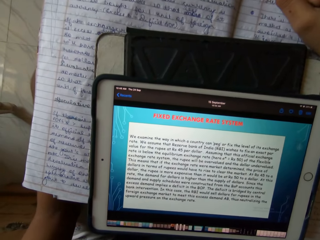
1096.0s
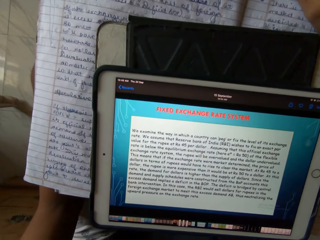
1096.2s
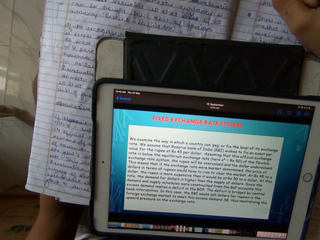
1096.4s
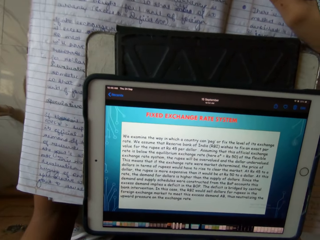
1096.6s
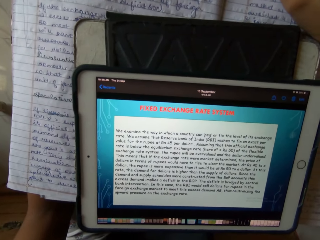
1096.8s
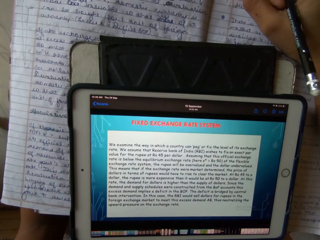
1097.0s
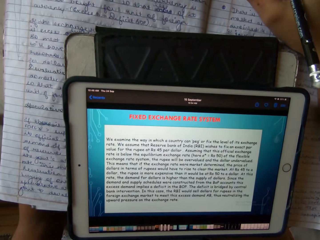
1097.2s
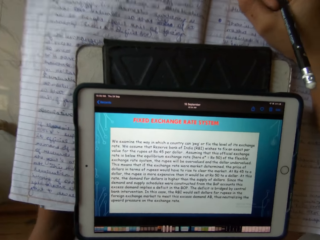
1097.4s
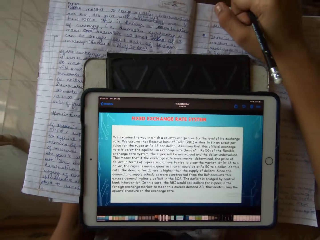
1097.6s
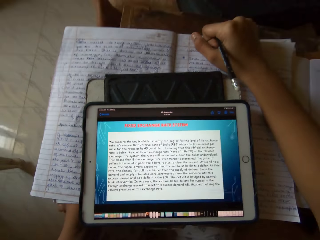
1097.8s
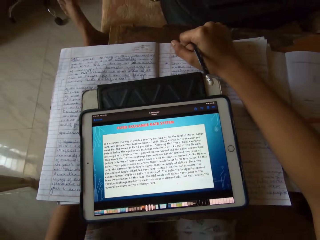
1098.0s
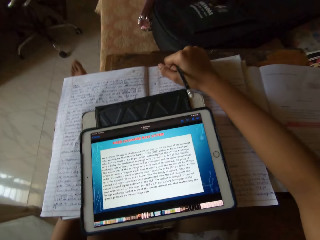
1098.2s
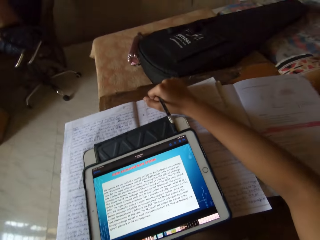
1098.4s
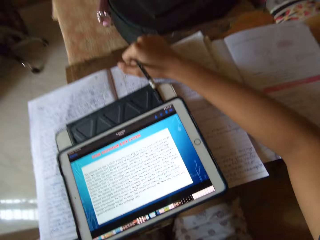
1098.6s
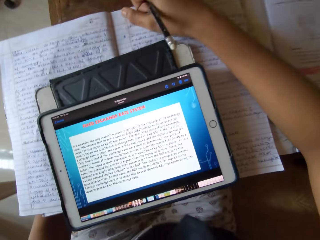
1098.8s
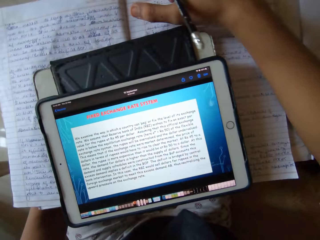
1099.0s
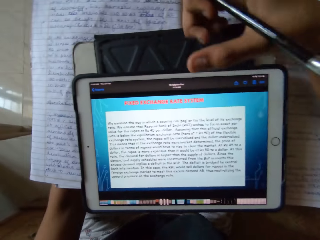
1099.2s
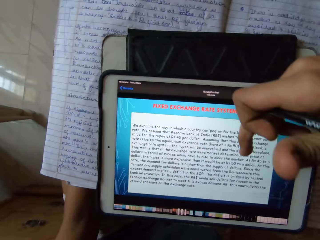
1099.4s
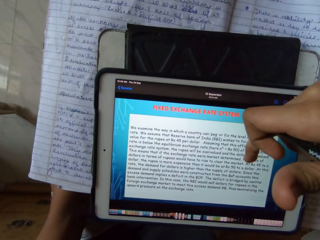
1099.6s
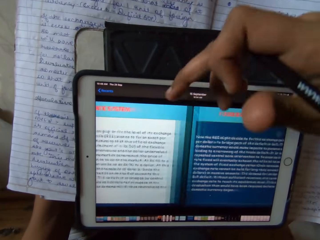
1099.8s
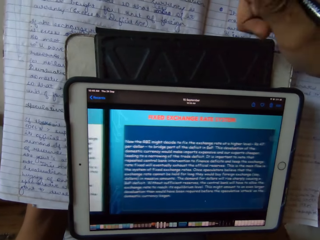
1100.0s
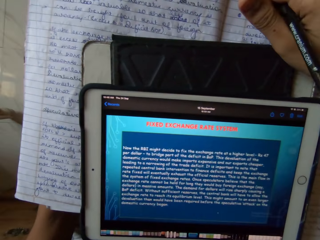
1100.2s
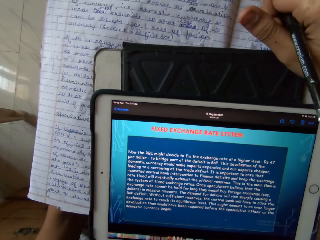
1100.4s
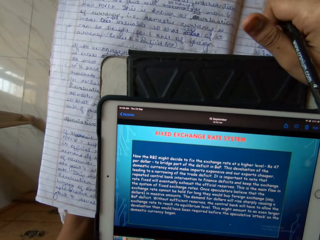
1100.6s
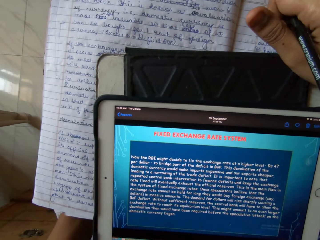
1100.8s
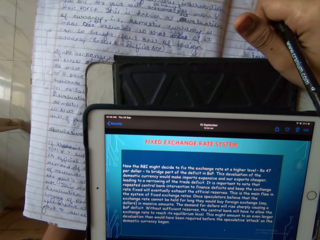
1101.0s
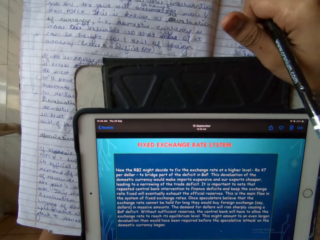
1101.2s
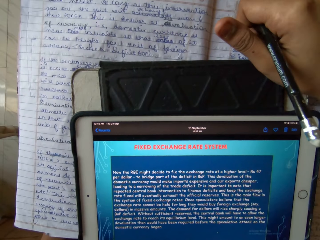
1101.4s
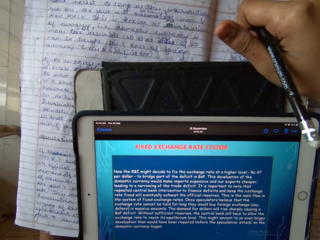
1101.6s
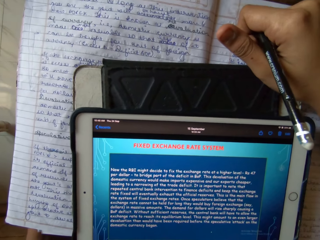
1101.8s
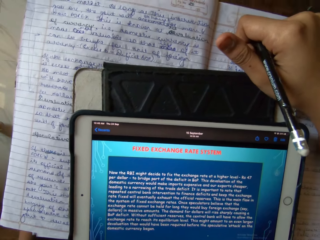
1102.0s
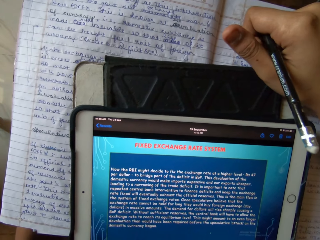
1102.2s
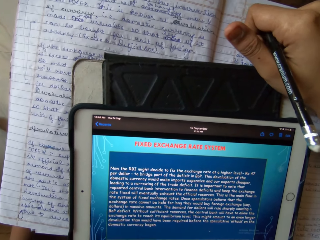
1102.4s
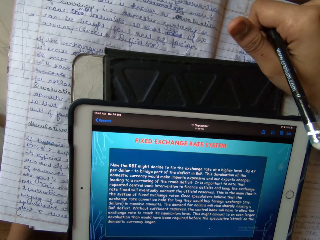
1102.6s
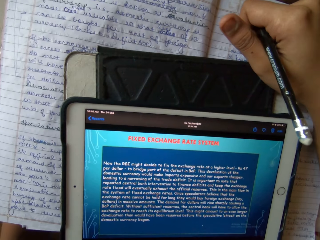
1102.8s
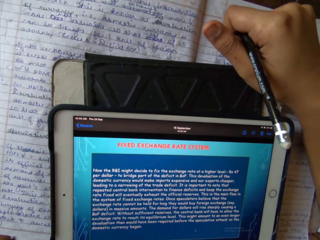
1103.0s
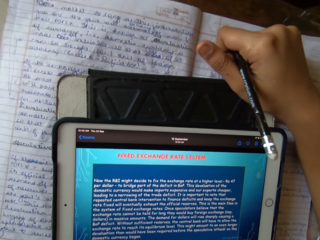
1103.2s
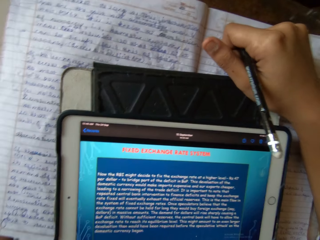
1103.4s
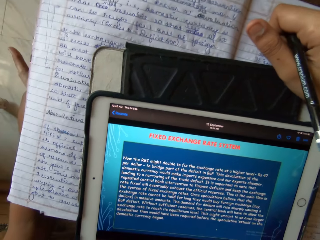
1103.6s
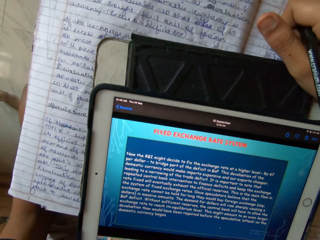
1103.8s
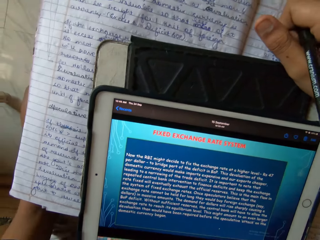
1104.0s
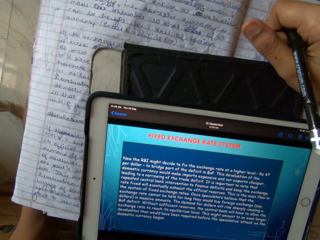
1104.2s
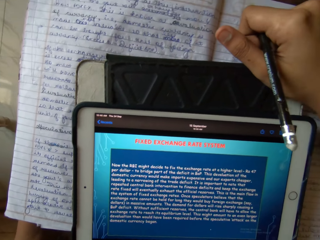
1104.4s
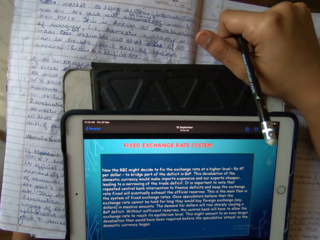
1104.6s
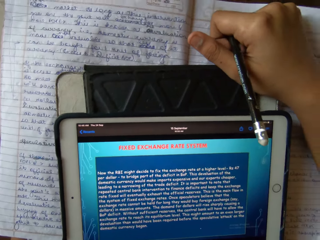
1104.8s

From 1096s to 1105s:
The camera wearer presses the iPad. They swipe the tablet screen.

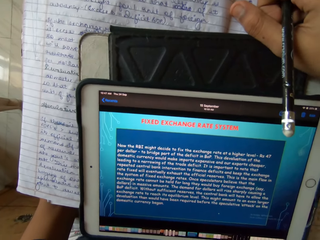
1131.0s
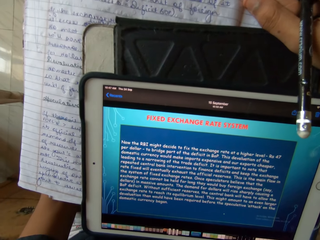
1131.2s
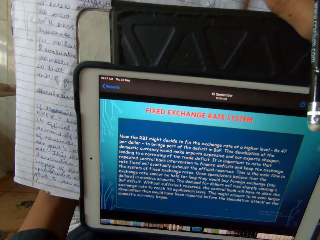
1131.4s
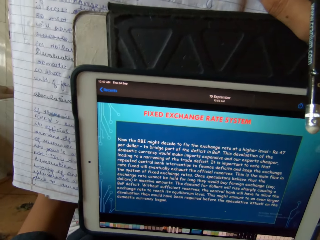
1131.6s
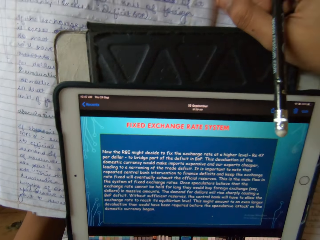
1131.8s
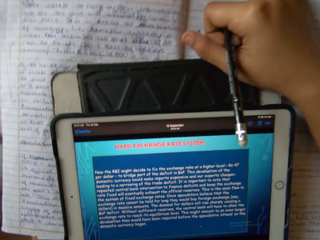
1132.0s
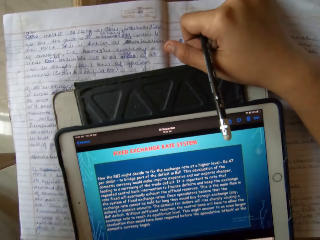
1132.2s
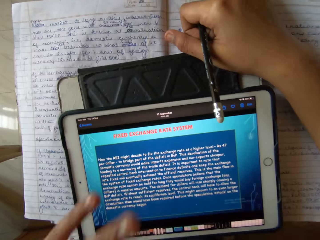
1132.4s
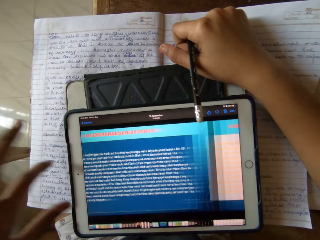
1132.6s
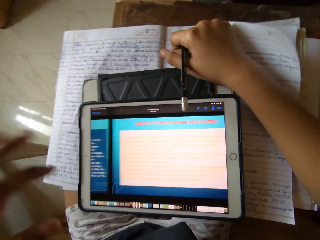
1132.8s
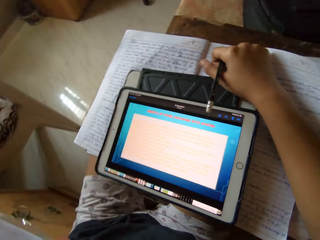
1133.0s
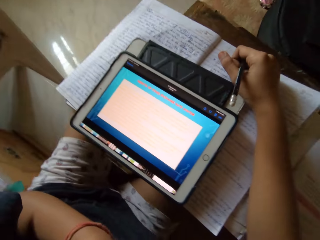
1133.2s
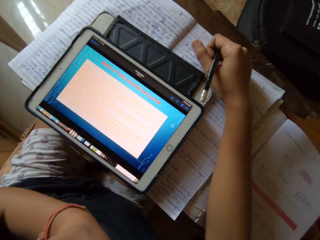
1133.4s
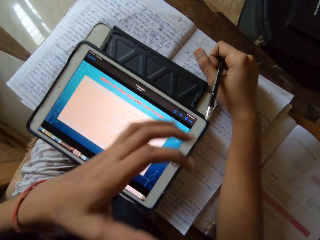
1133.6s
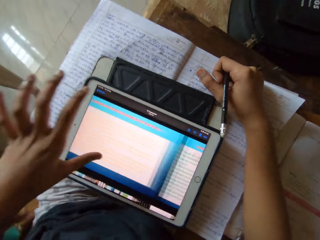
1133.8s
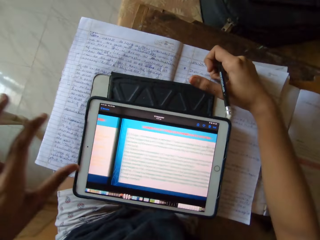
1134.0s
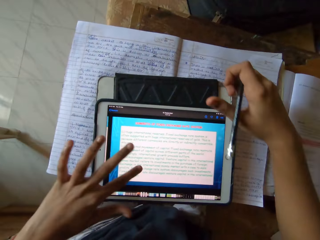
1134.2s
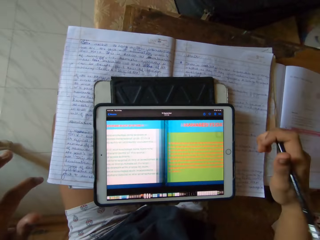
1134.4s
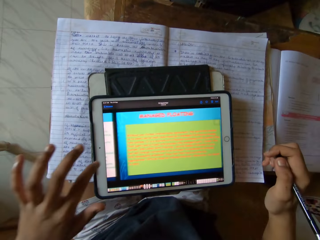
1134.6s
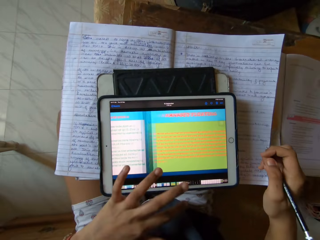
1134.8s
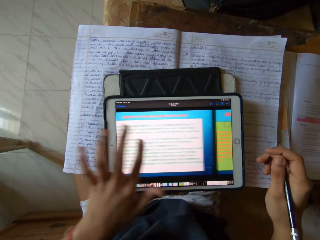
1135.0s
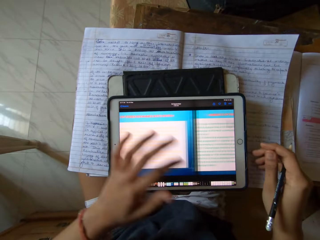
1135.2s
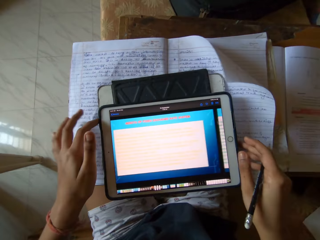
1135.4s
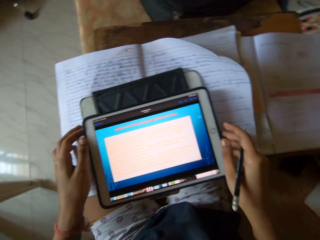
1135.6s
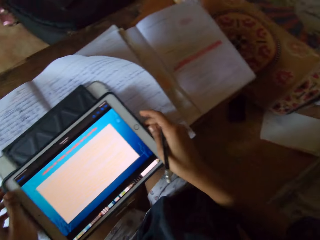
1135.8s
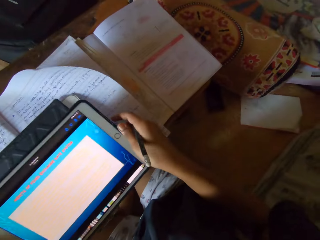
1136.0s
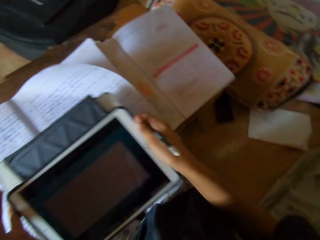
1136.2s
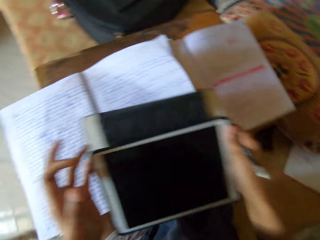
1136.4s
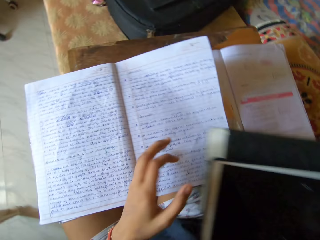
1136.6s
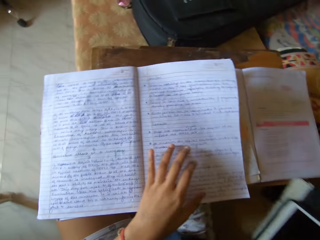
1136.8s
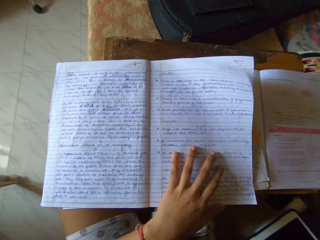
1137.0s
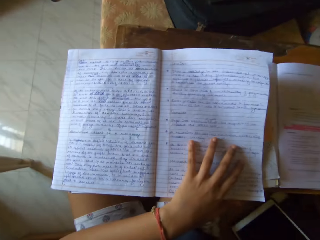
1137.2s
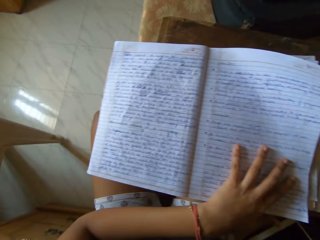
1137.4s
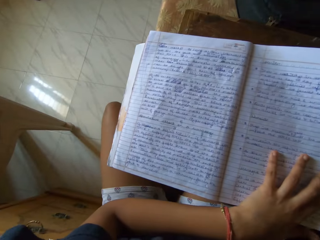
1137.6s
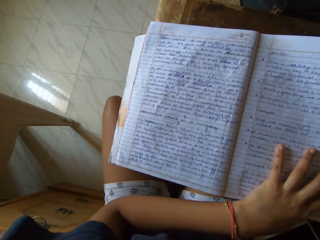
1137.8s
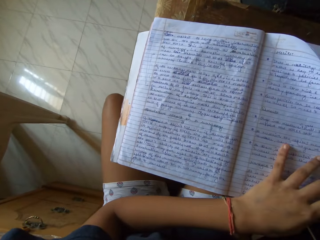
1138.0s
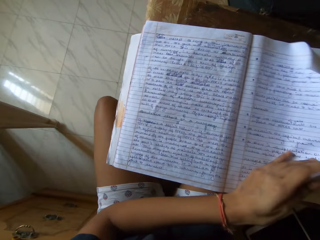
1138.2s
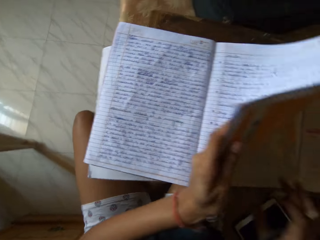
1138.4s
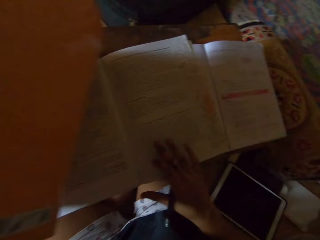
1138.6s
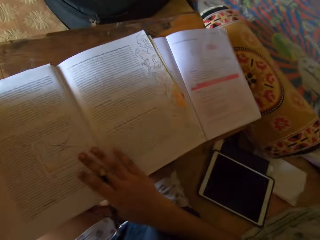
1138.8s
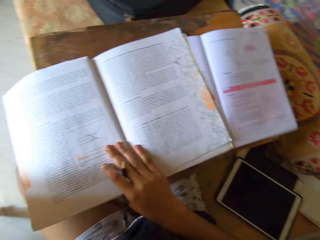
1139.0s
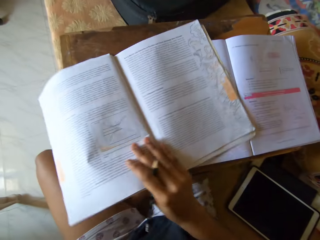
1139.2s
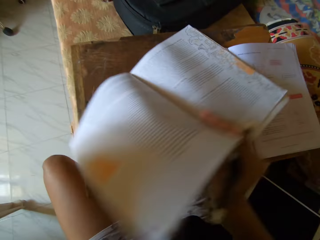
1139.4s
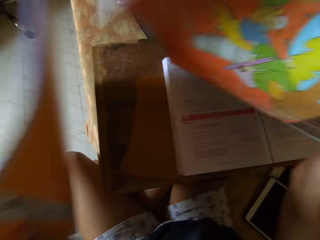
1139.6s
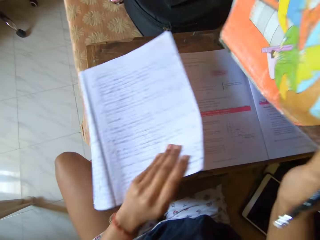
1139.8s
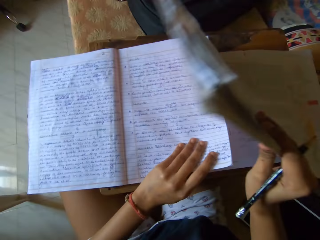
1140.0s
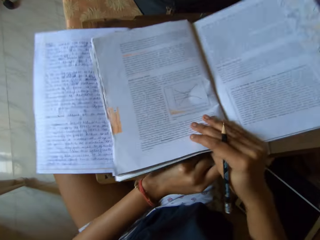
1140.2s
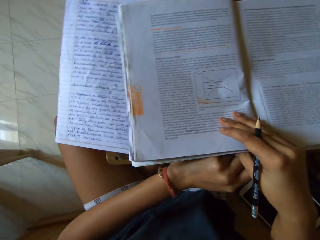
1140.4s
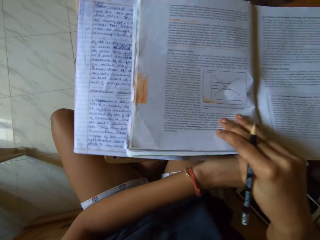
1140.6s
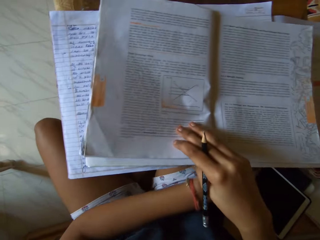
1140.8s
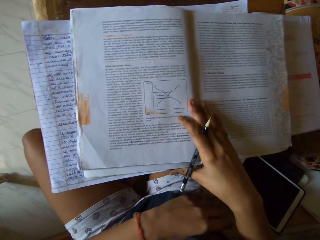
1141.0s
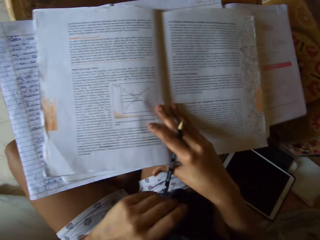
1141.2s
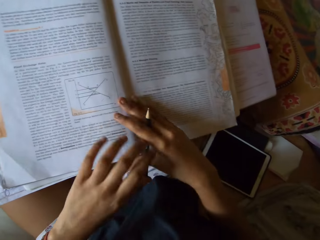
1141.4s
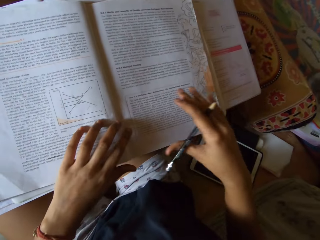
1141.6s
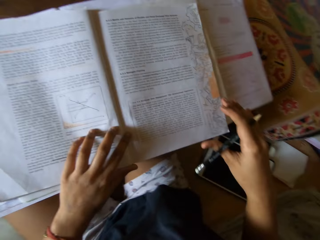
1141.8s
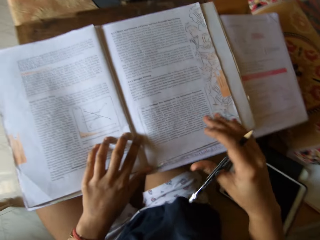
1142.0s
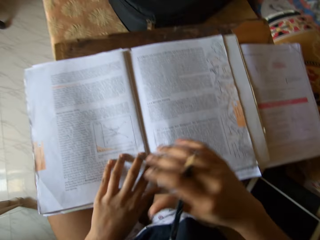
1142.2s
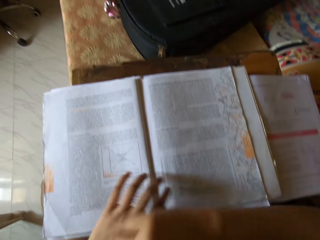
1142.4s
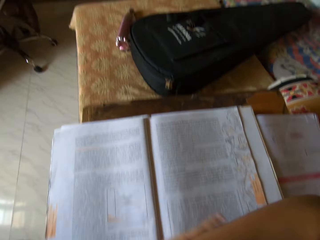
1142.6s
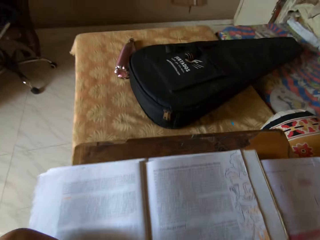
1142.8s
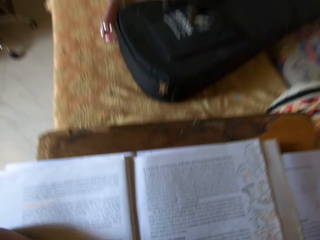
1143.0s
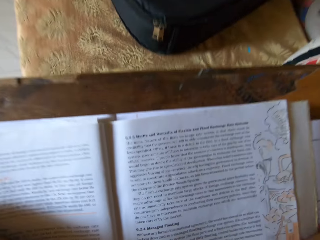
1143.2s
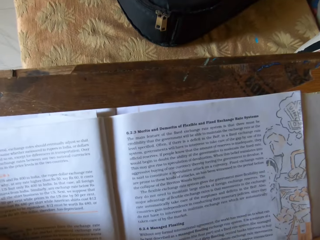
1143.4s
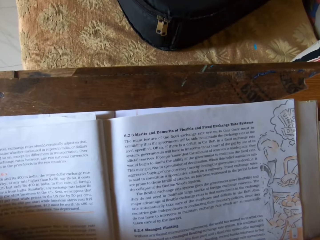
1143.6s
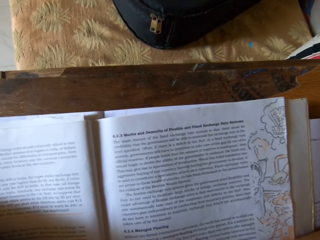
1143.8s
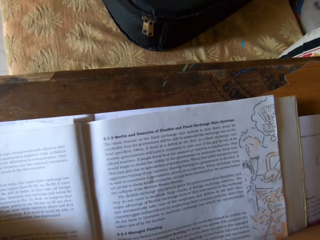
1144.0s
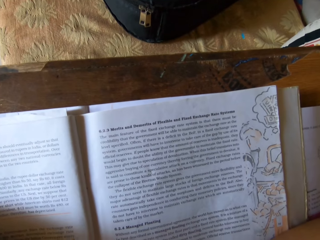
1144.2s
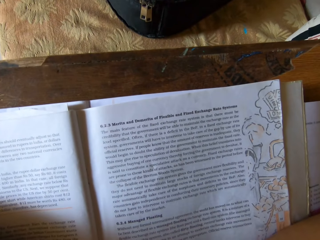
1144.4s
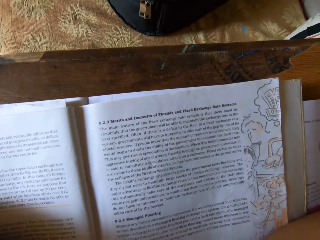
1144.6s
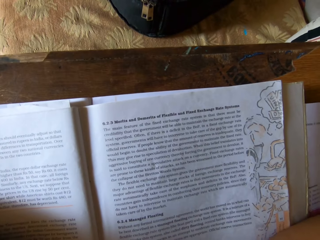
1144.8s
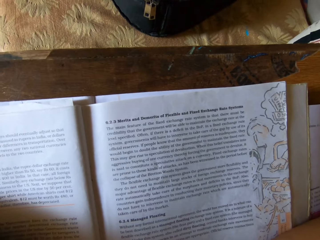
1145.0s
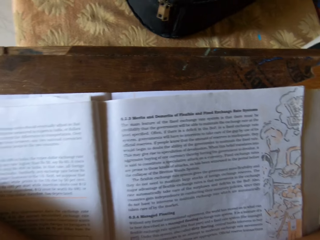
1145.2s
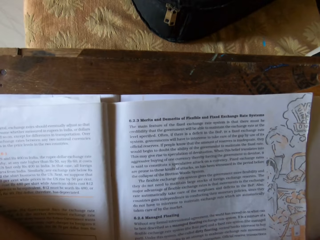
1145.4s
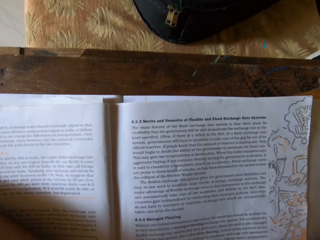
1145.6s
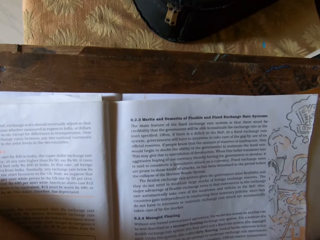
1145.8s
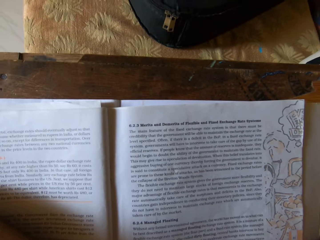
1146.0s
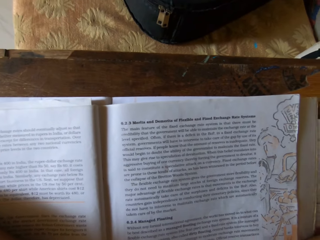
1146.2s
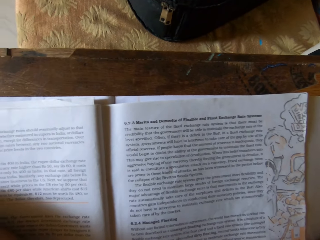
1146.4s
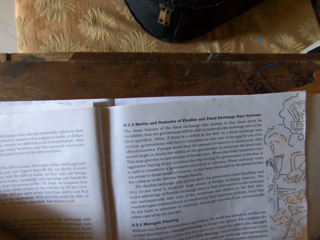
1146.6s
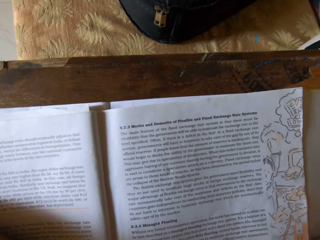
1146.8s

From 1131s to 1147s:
The camera wearer swipes the tablet screen. He removes the tablet on the book. He carries the iPad from the study table. He drops the iPad on the floor. He removes the exercise book on the textbook. He turns a page in the notebook. He puts the exercise book down on the table. He puts the exercise book on another exercise book. He moves his hands on the textbook. He rests both arms on the textbook.
